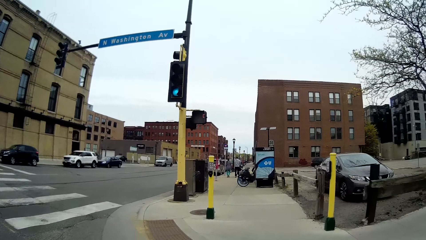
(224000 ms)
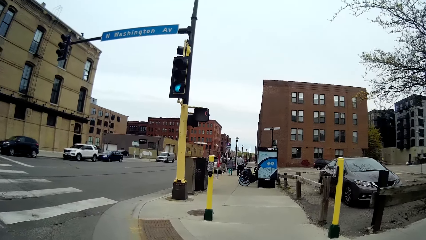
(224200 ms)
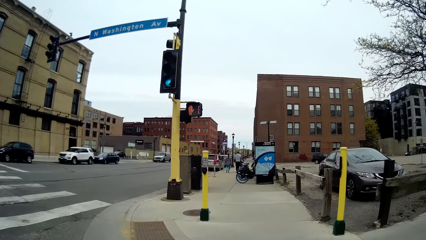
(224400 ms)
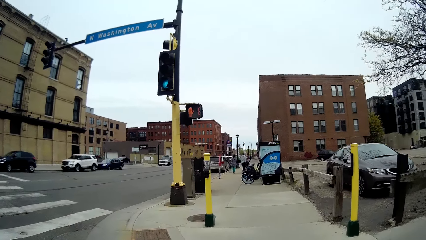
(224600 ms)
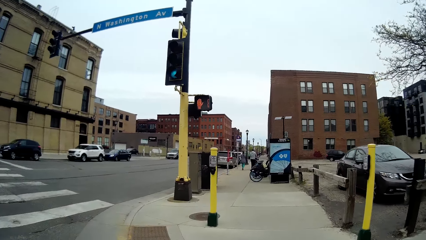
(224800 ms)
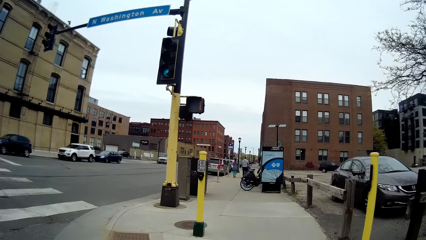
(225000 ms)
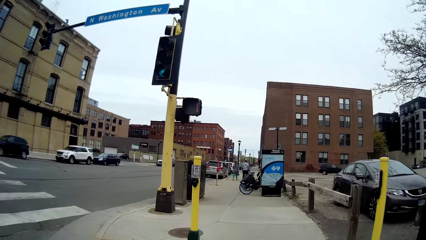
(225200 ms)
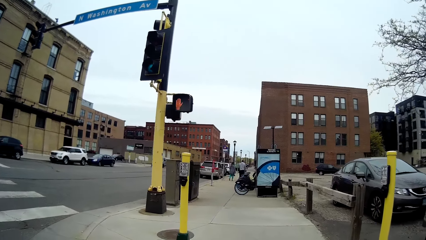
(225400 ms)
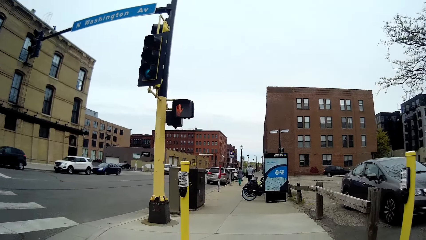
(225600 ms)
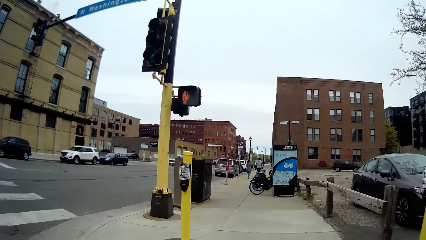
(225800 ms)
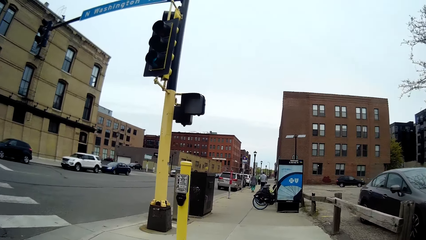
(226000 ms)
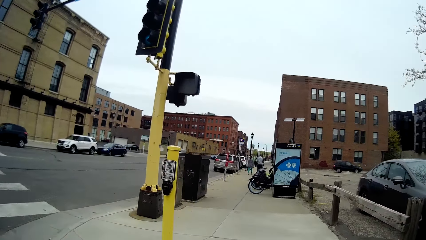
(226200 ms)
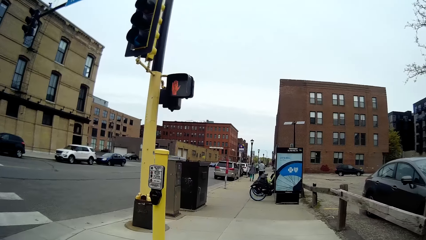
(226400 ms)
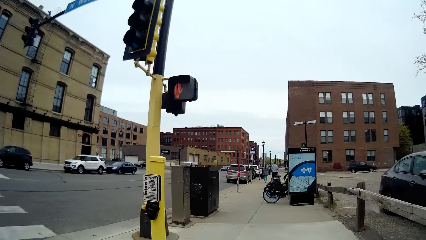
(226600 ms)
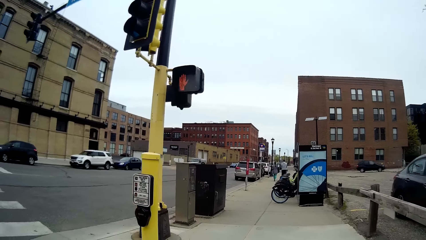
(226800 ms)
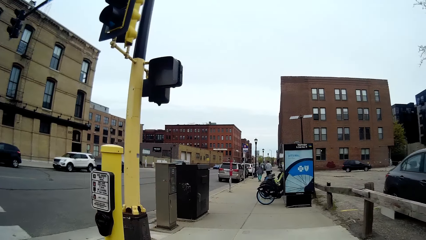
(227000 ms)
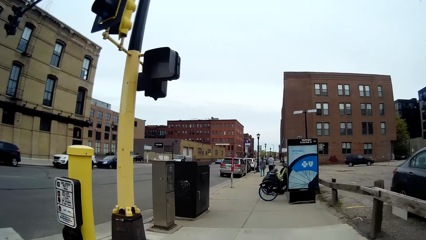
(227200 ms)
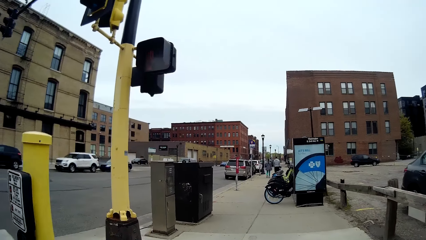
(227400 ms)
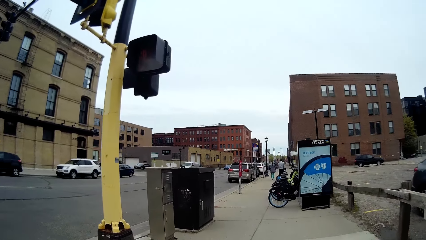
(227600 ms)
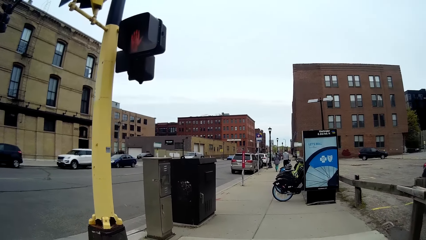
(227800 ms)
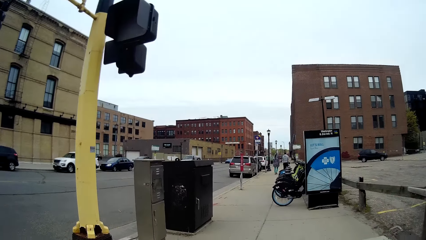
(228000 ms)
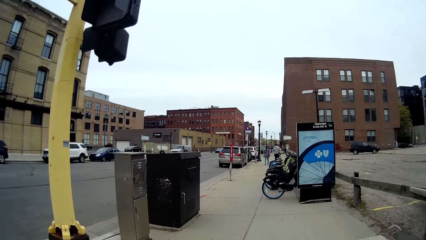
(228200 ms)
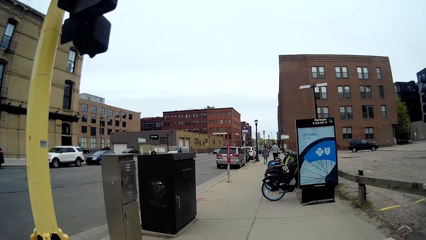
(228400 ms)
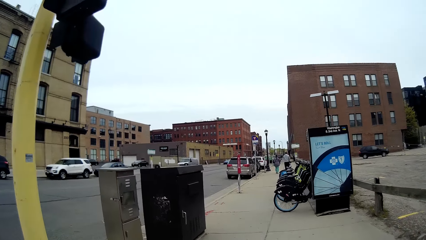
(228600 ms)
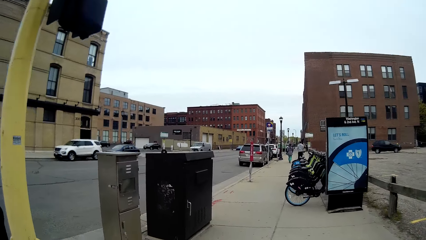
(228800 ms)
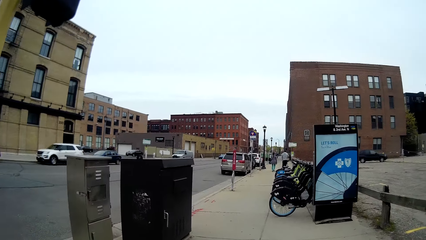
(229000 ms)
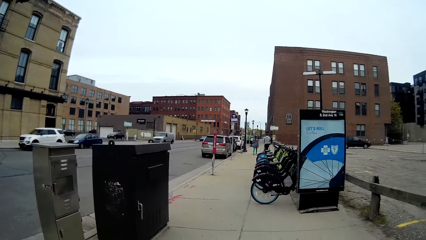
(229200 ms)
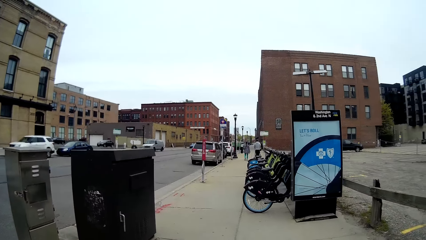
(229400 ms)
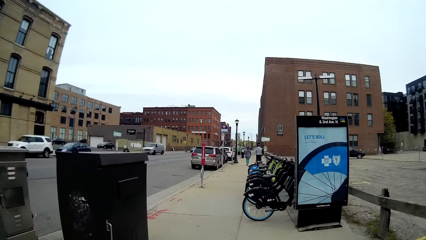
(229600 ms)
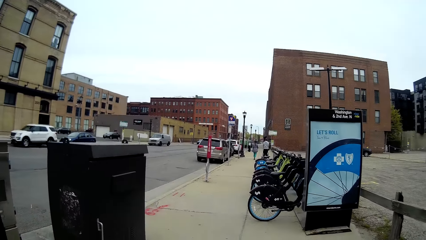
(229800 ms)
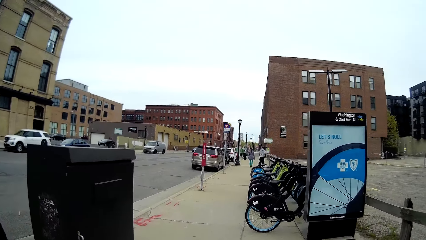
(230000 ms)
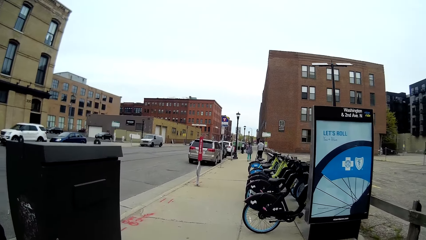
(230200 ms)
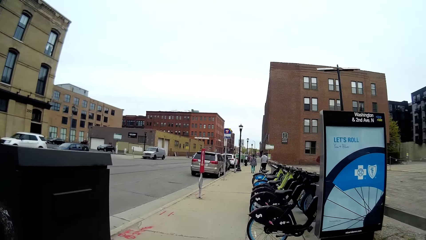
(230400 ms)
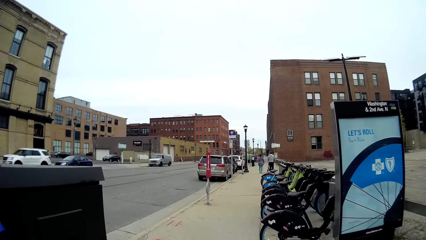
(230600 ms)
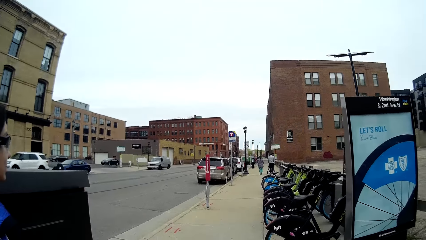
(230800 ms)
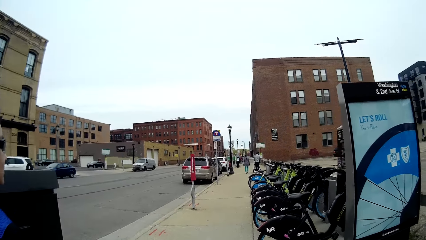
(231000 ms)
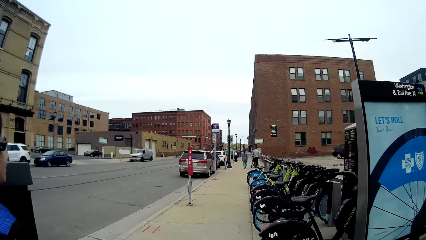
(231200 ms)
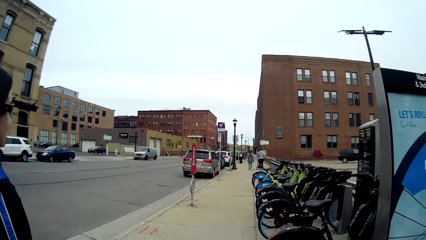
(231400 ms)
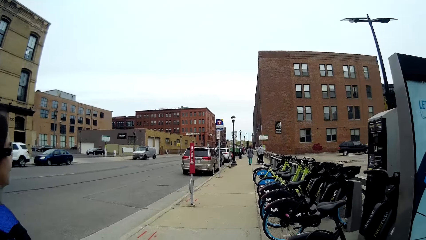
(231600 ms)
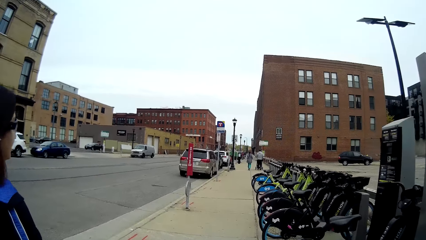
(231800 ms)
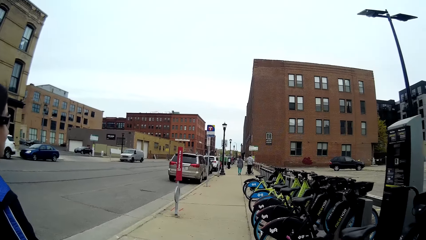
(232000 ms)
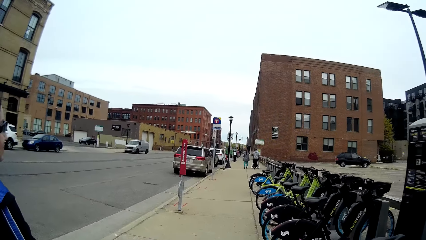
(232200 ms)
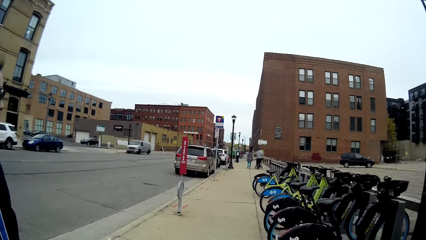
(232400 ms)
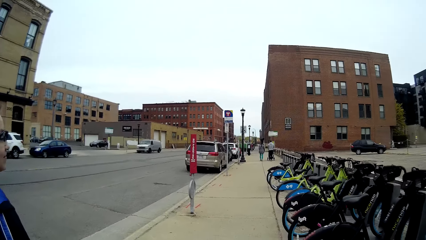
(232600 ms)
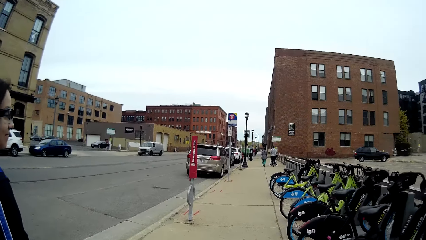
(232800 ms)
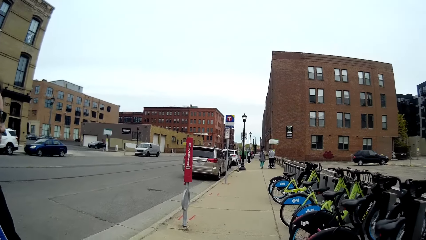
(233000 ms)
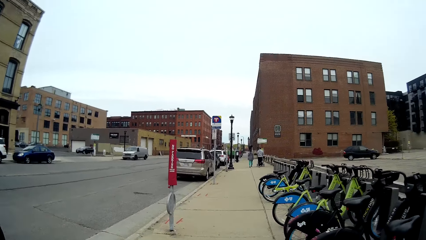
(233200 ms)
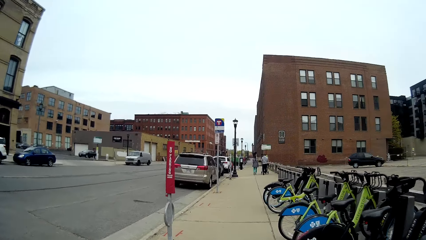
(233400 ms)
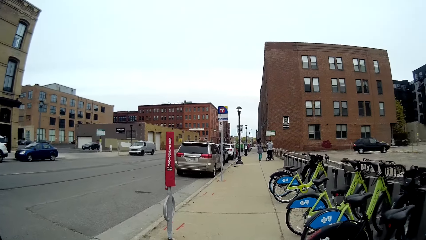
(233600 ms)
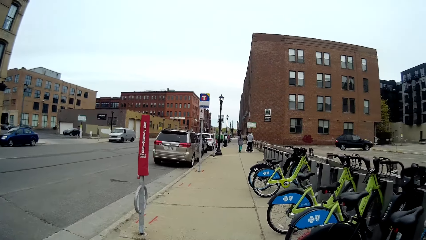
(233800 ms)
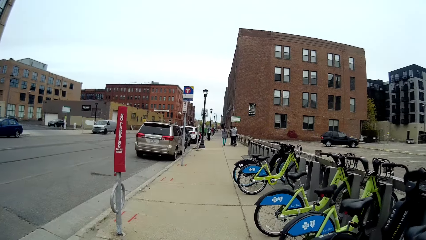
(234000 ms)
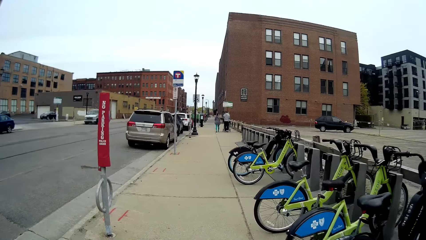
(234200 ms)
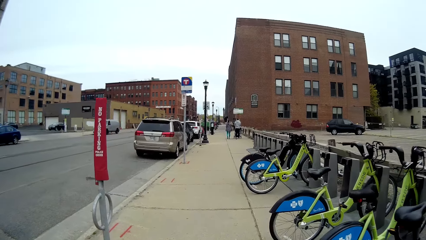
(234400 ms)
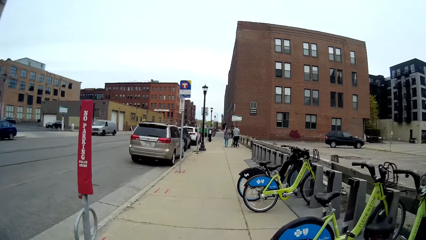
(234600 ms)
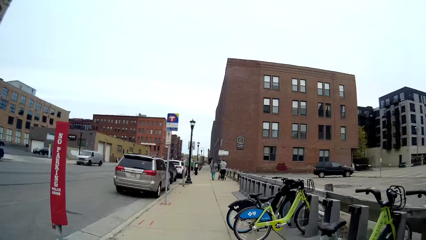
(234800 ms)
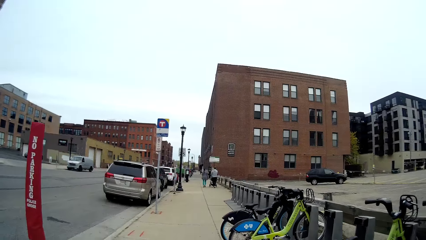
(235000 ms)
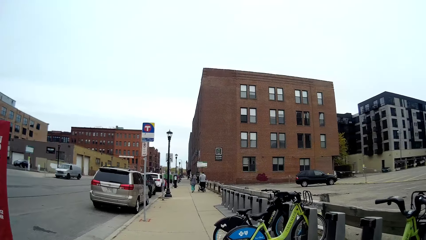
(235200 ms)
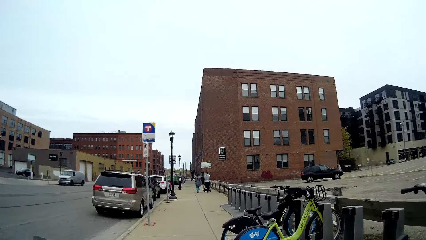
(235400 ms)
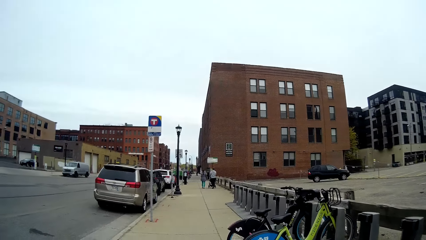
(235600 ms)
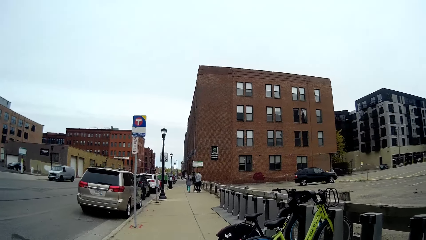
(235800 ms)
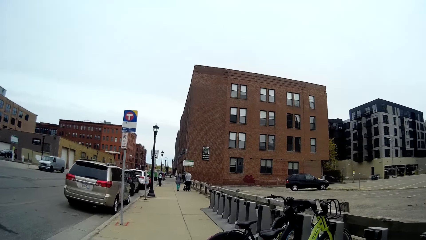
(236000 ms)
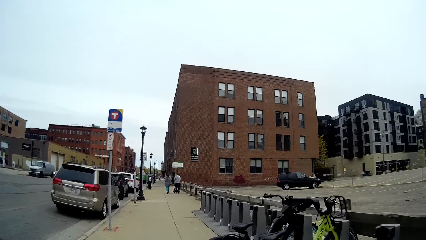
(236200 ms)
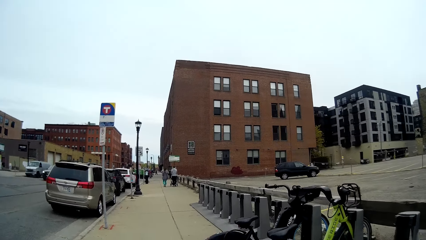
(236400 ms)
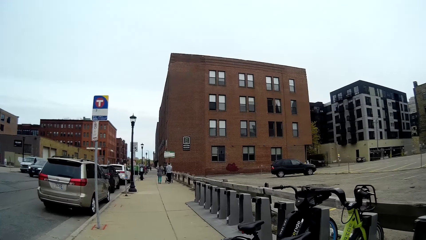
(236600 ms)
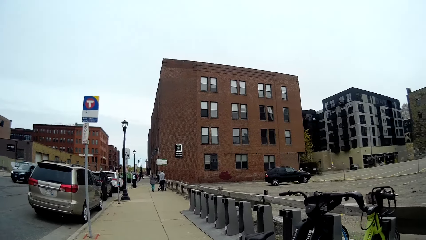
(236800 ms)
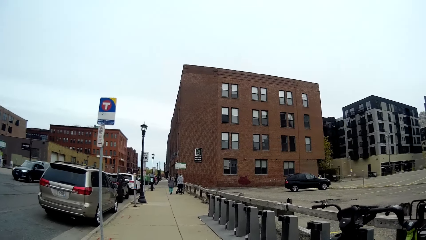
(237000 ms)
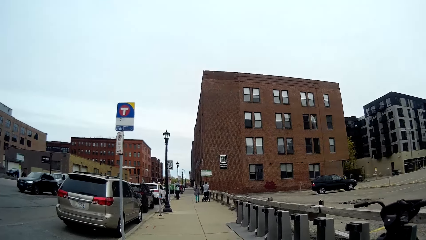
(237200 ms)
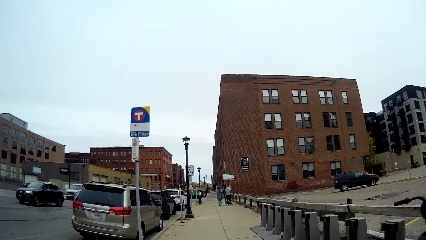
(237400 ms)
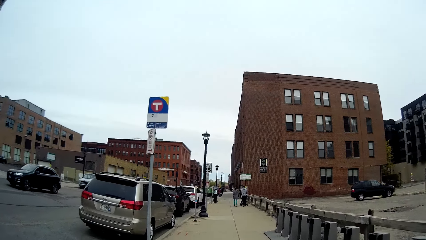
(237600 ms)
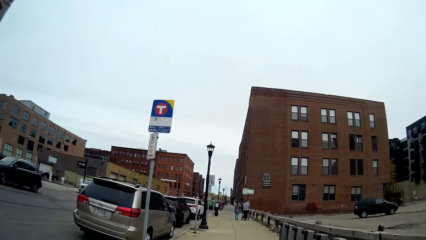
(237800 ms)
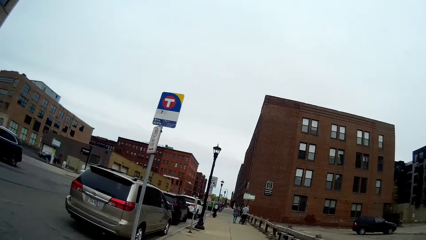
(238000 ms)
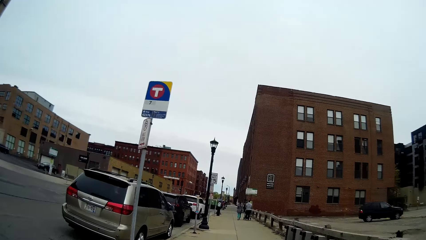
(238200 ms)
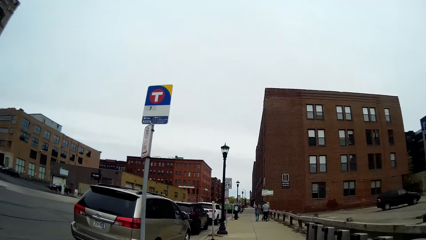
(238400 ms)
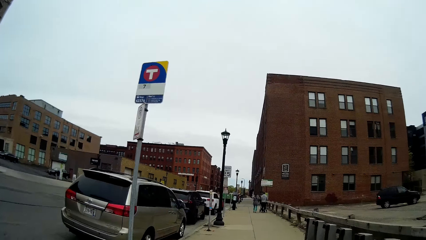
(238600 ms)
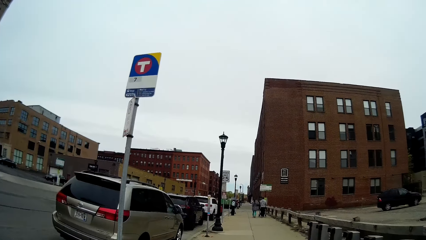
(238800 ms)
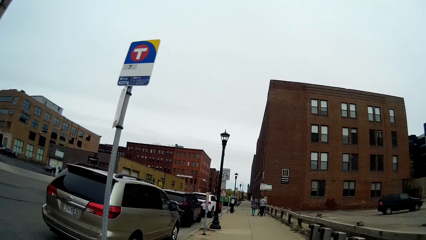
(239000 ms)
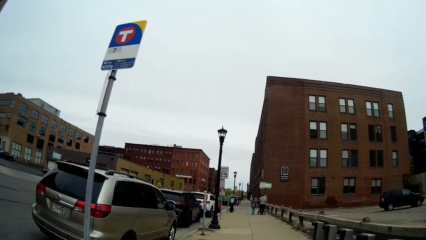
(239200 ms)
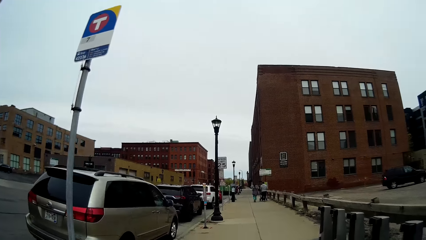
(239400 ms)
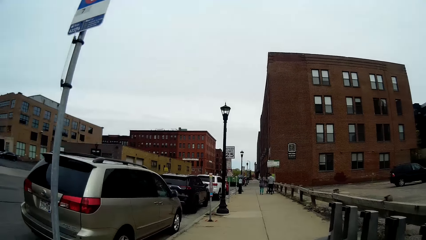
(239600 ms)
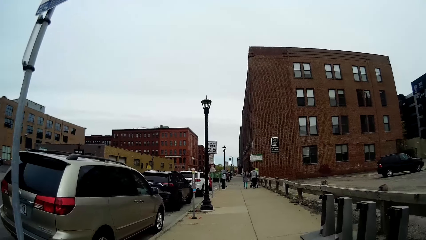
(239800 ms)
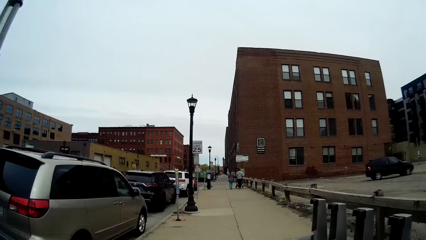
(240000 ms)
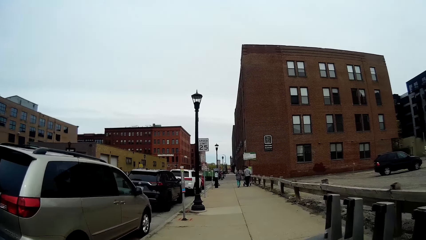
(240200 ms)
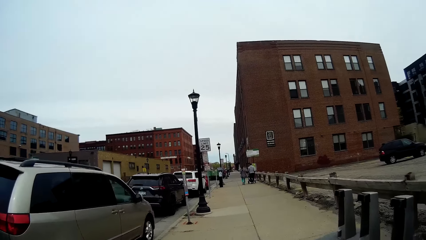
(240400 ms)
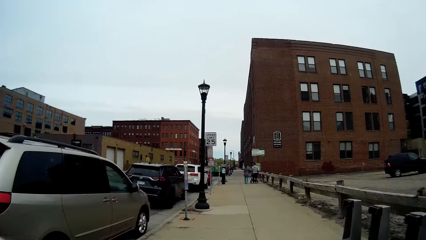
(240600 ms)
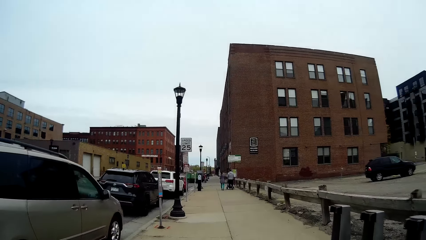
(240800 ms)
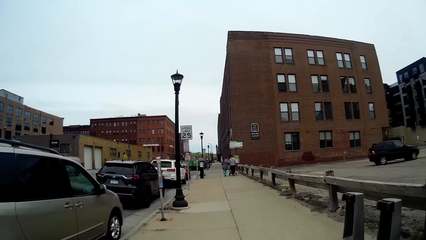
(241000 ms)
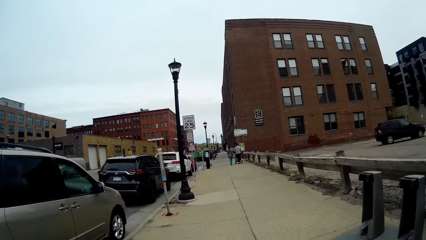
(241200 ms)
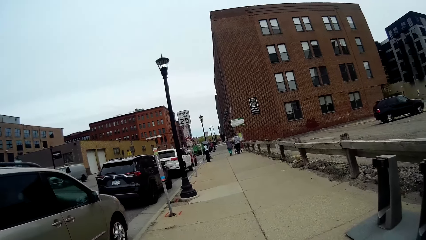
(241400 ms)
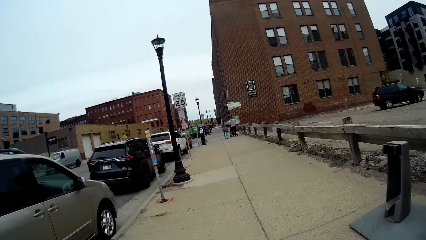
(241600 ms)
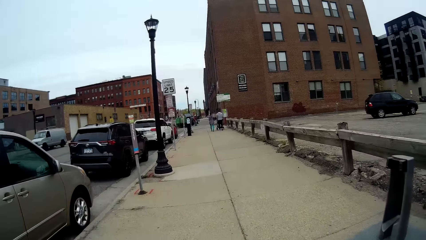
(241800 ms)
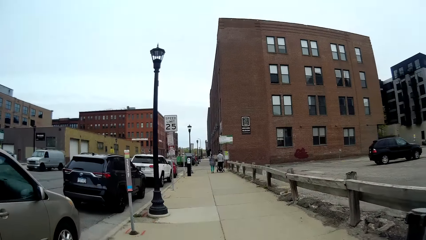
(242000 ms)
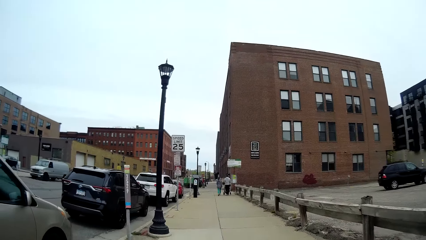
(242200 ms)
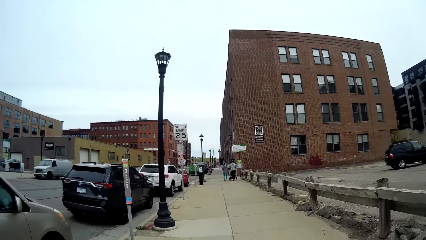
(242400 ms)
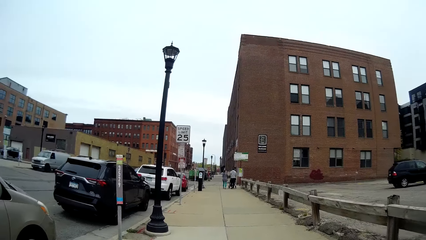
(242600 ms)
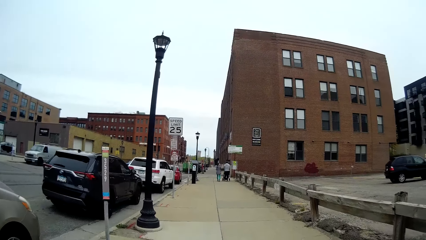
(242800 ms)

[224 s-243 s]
A woman converses with the camera wearer. A car drives past them.
